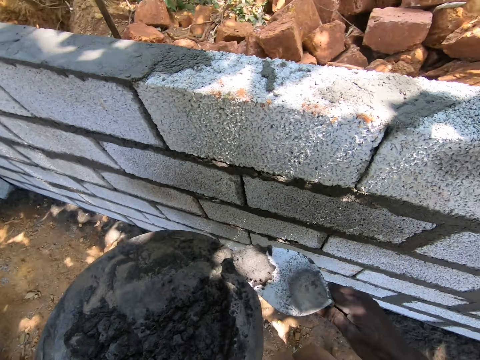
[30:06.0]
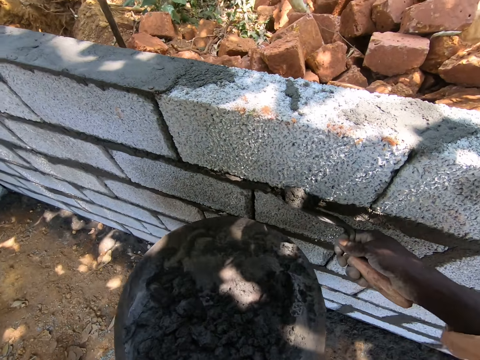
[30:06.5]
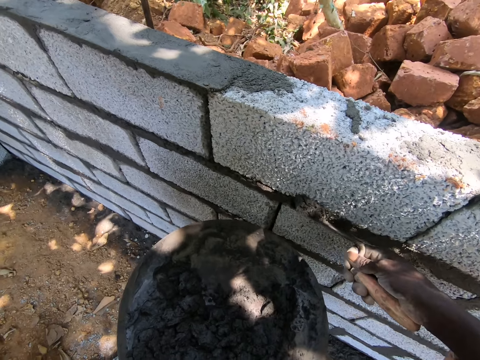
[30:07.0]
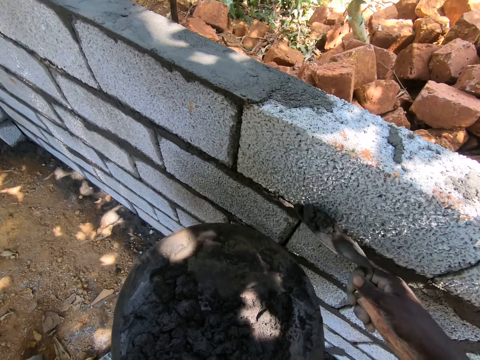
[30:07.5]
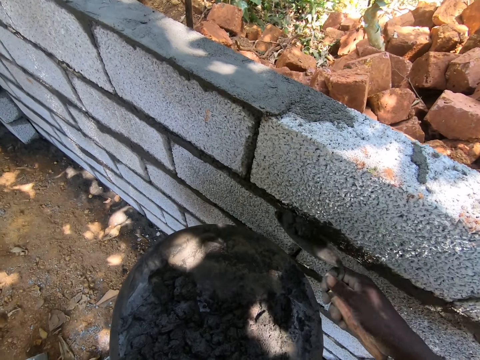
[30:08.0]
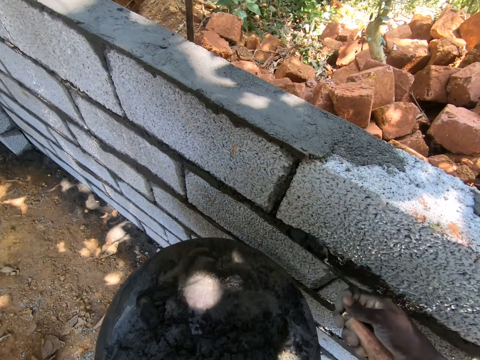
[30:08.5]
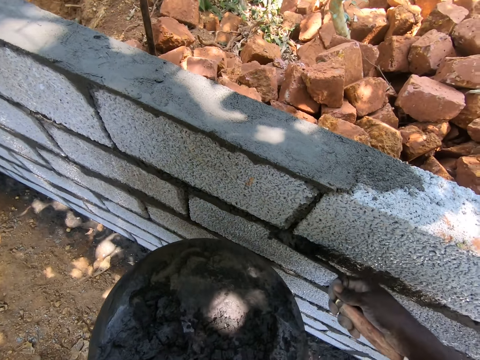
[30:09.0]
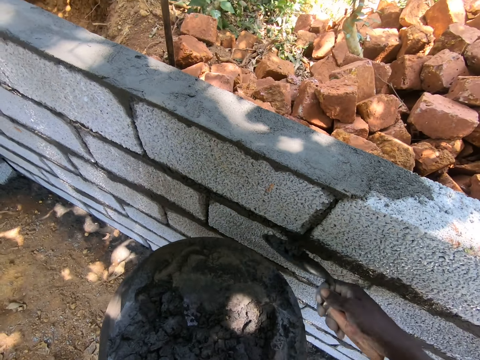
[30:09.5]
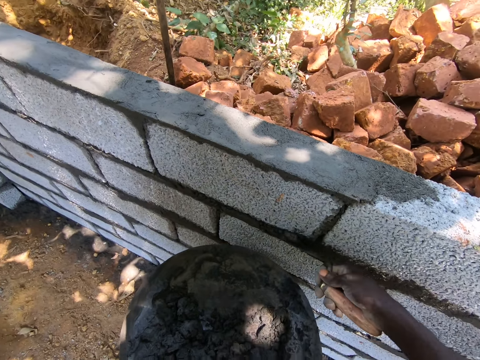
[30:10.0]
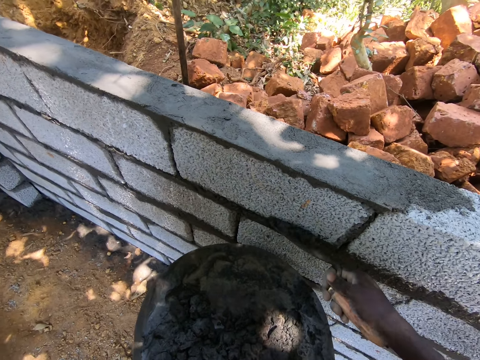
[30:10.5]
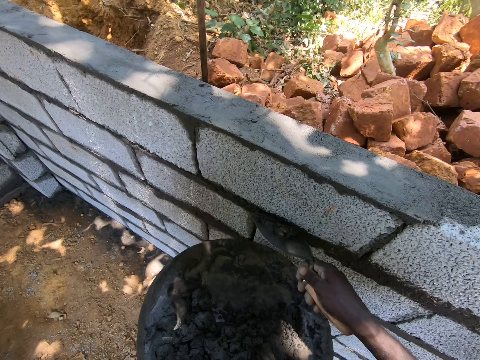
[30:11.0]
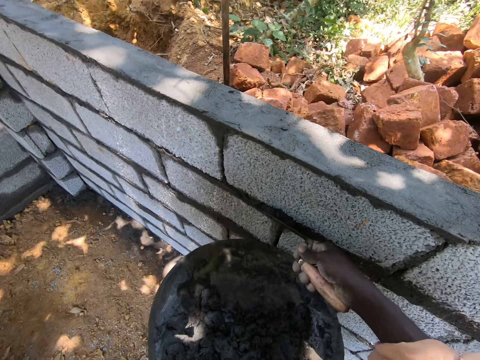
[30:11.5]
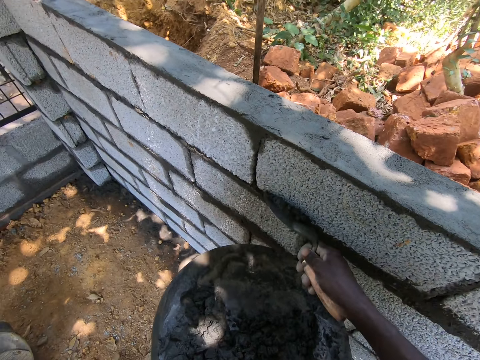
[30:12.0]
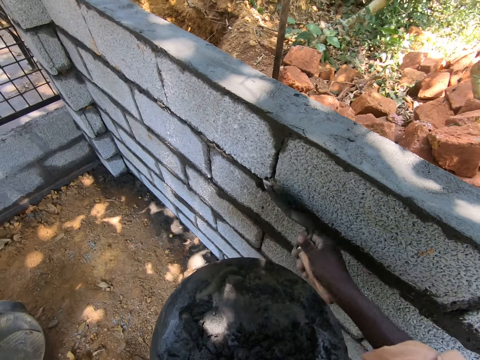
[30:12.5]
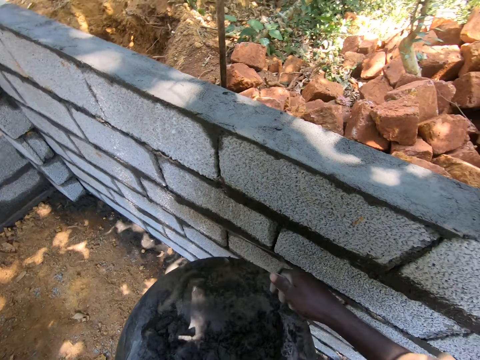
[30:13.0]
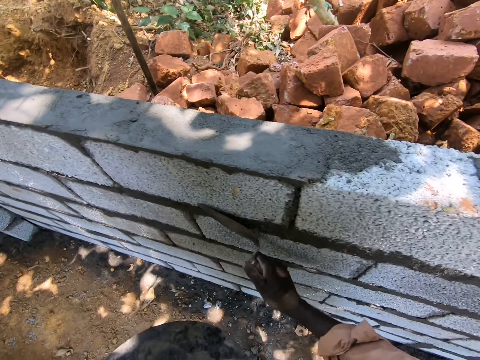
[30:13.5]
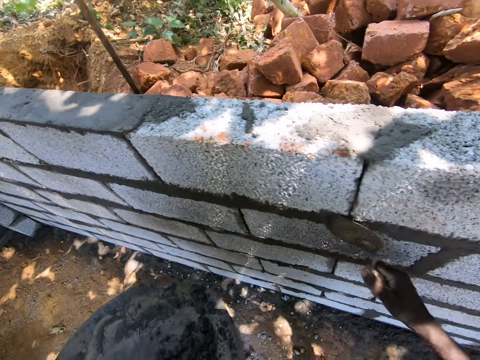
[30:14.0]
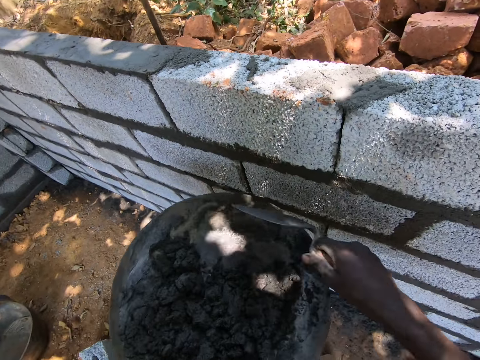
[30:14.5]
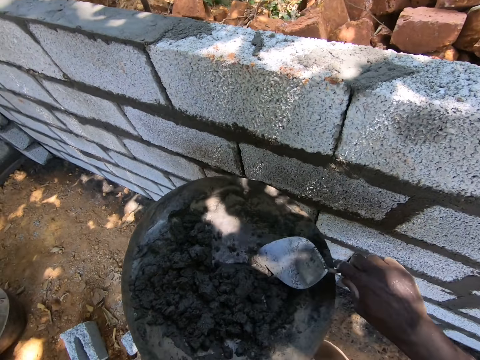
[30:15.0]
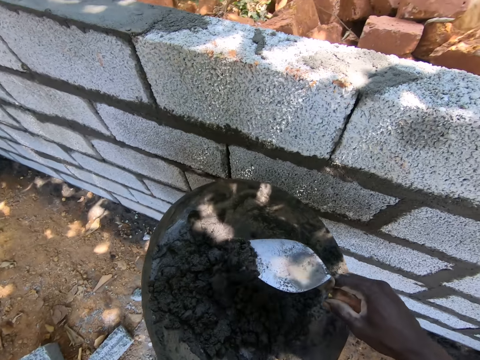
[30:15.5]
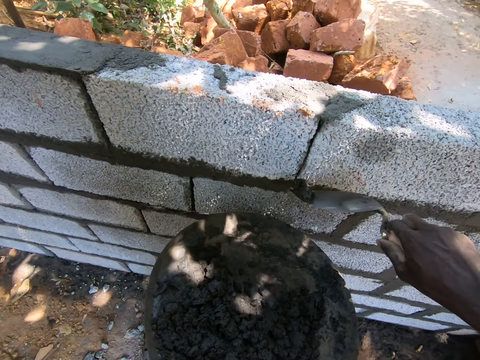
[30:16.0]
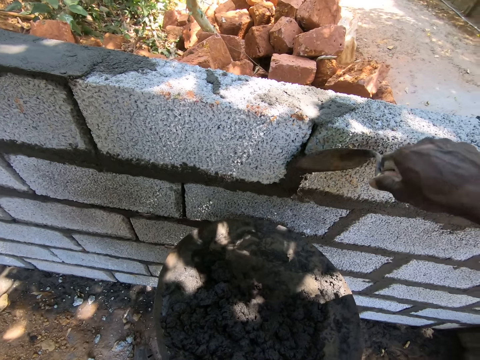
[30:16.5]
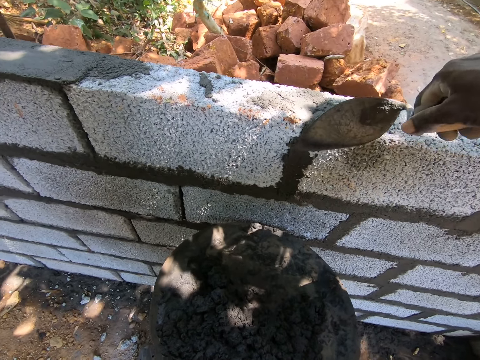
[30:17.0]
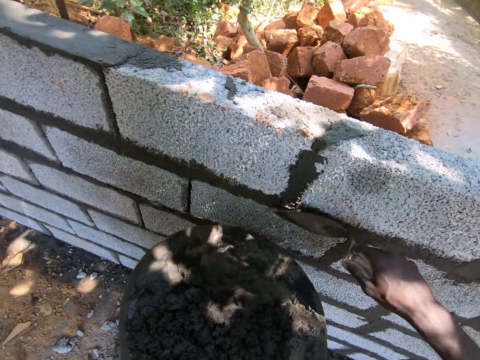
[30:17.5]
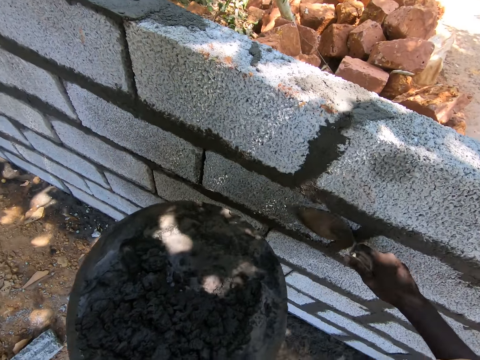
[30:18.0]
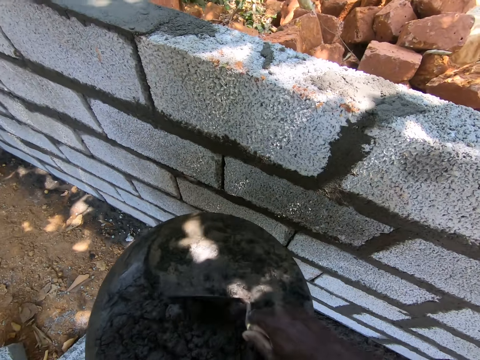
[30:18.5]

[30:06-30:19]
The camera wearer applies cement or cement mixture on the wall and smooths the cement mixture. They scoop the cement with a trowel. They apply the cement on the wall.

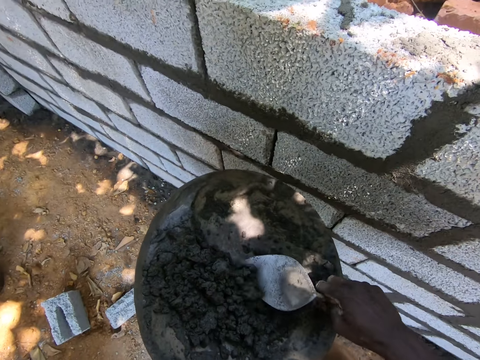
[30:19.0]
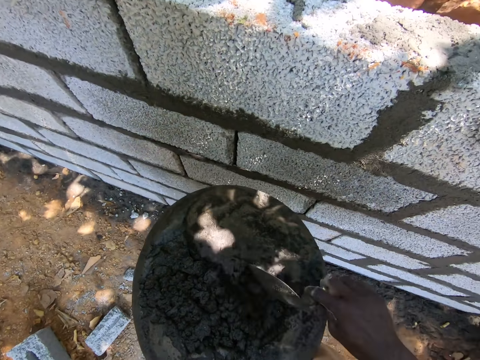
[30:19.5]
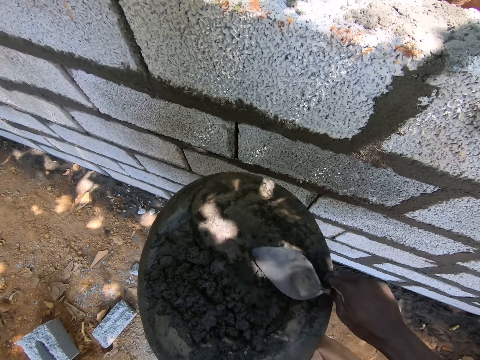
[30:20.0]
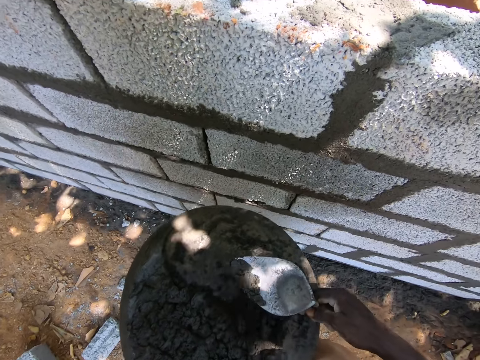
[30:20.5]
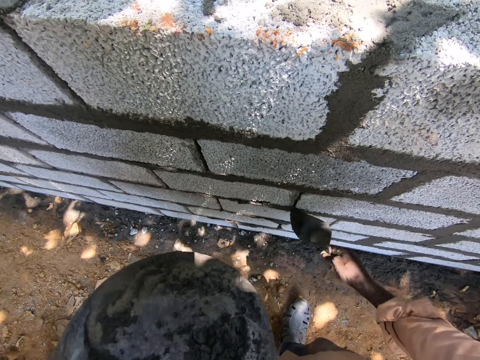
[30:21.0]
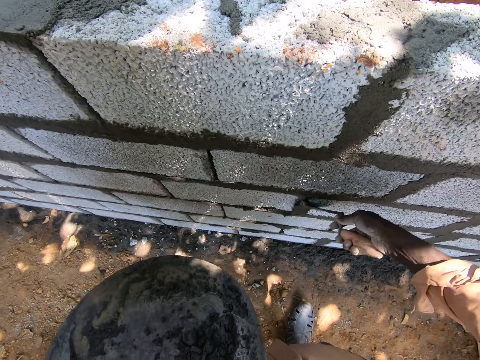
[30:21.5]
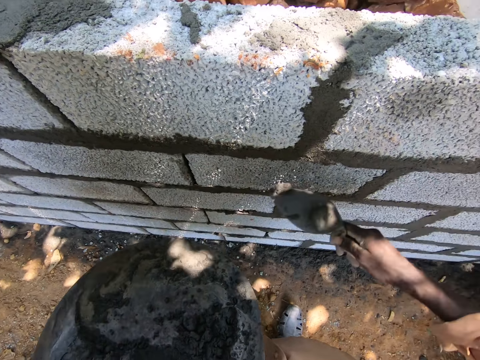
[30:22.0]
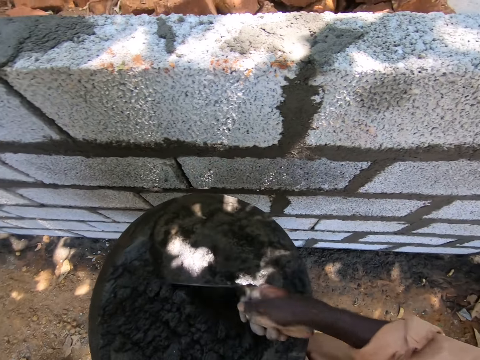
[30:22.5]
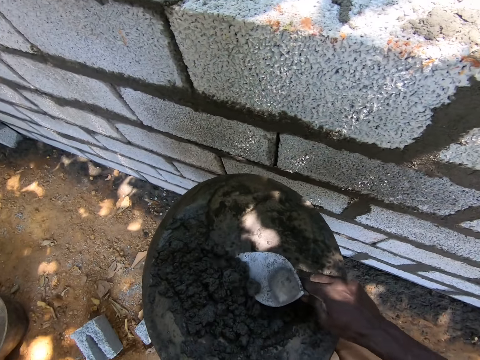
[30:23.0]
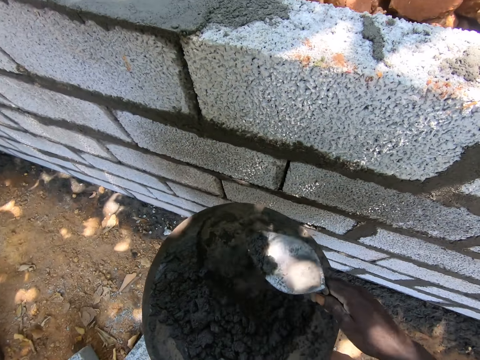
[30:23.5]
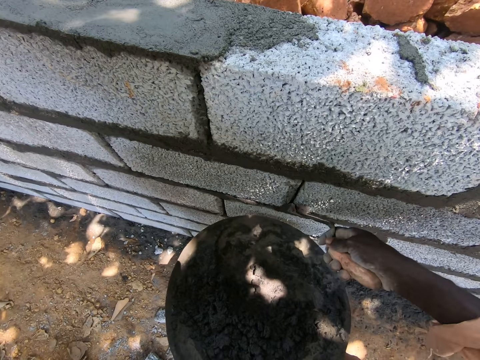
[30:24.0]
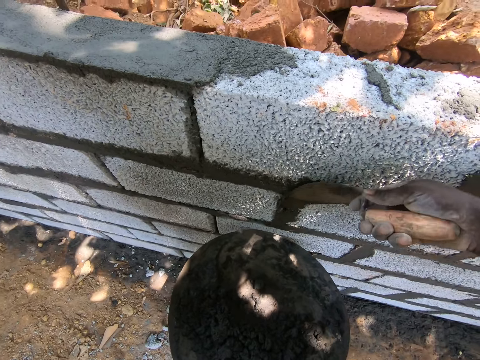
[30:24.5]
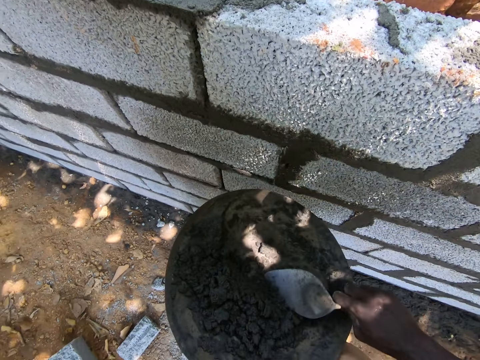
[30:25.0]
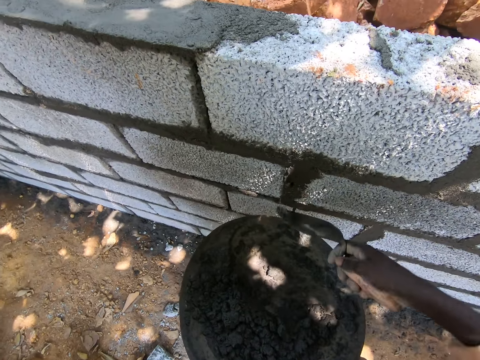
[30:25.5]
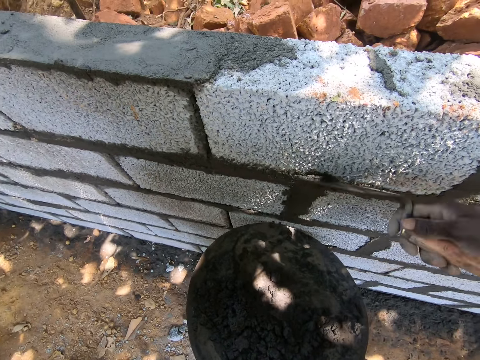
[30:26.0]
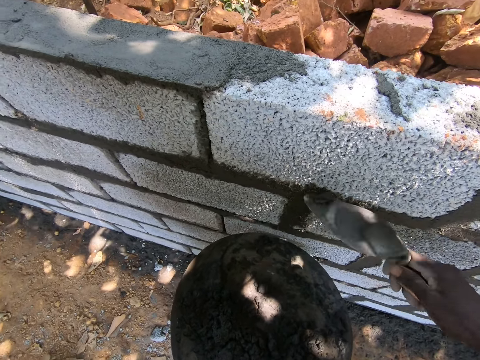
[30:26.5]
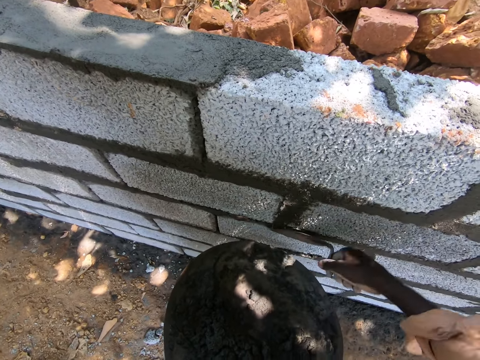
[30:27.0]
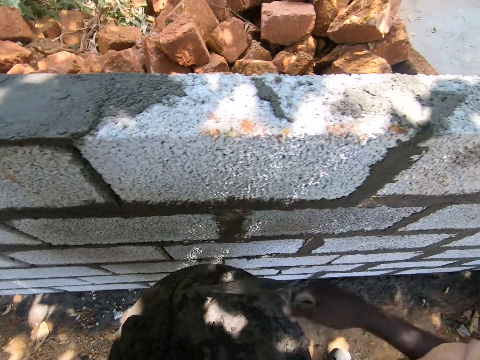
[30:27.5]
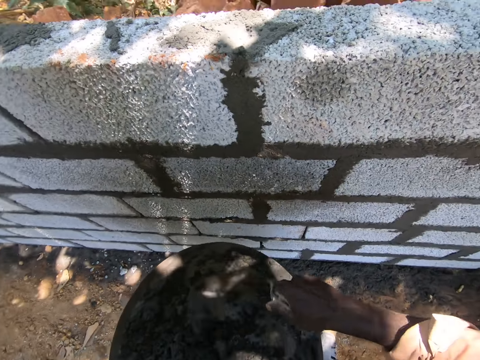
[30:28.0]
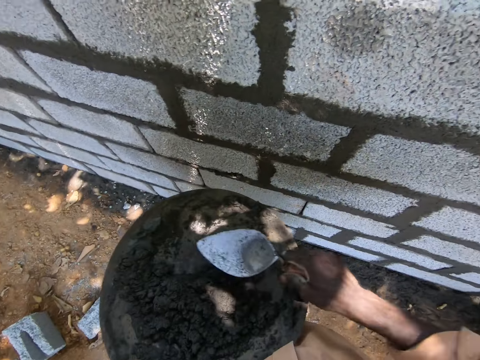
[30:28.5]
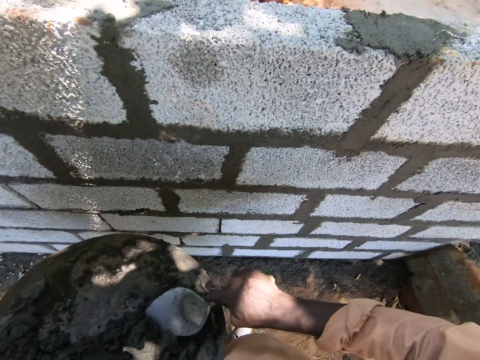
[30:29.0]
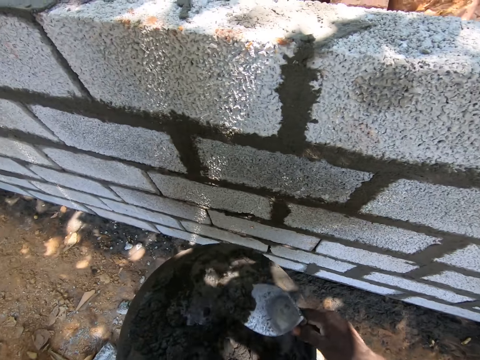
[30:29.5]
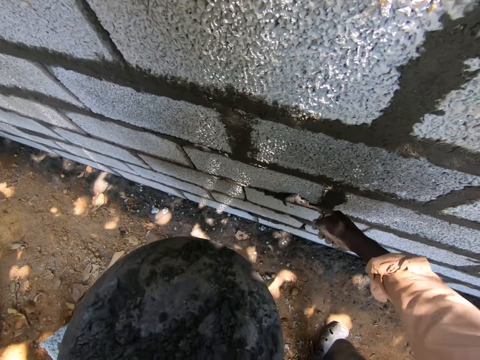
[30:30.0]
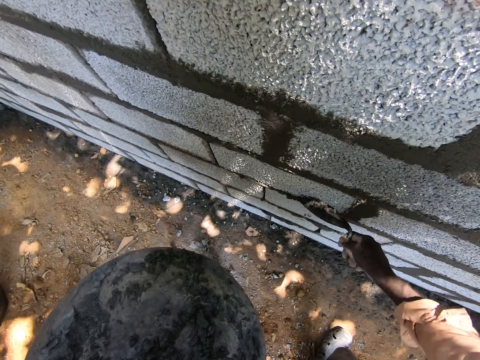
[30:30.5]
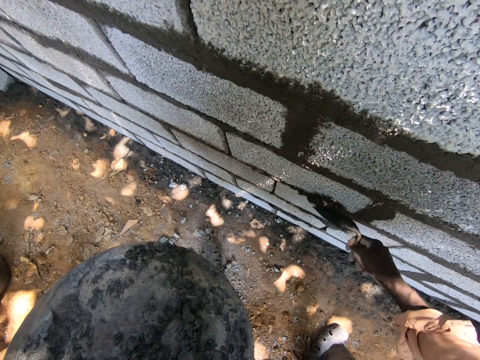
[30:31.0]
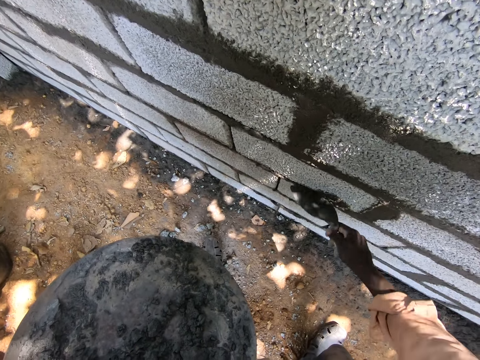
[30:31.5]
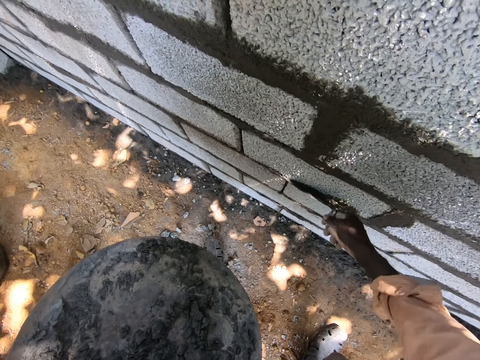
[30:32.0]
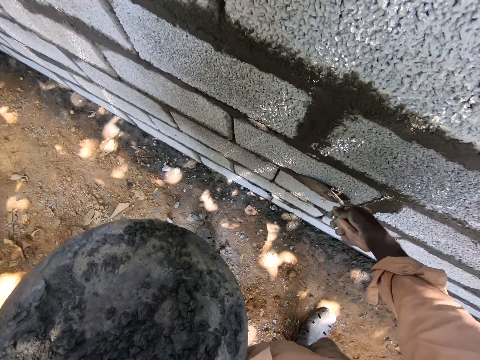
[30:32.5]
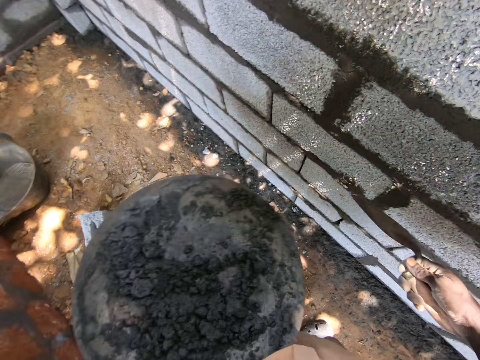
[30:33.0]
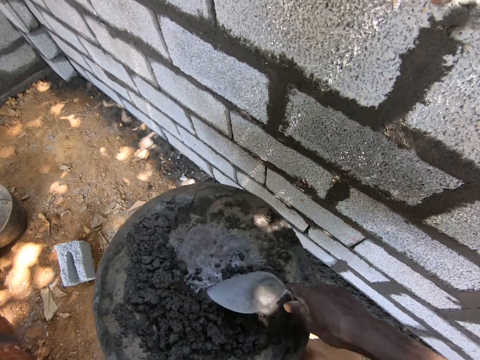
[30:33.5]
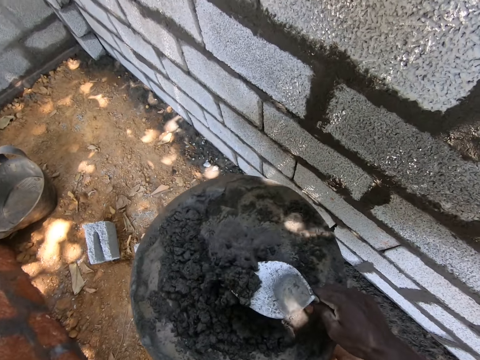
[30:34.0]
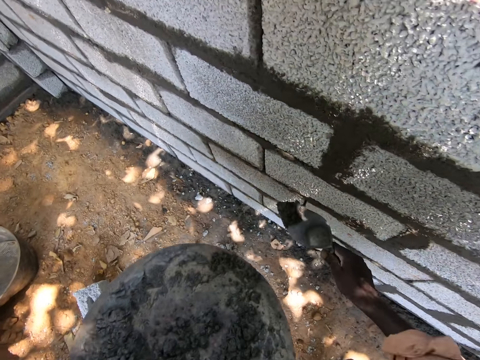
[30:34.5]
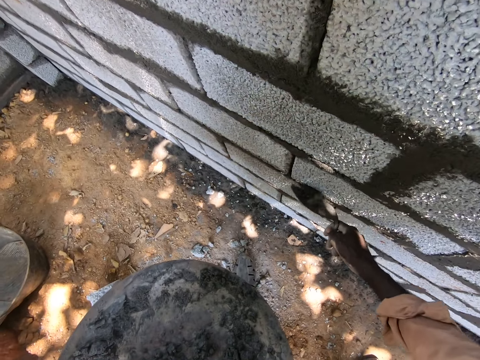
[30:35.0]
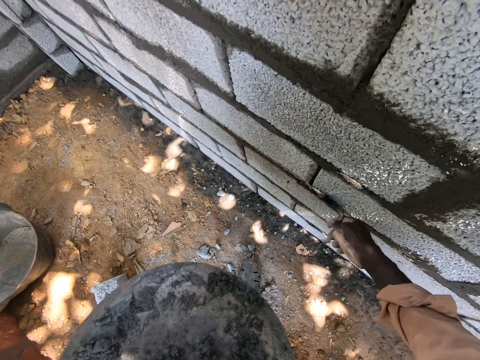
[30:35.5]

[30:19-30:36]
The camera wearer scoops cement or cement mixture with a trowel. They apply the cement on the wall and smooth the cement mixture. They scoop the cement with a trowel. They apply the cement on the wall. They scoop the cement with a trowel. They apply the cement on the wall and smooth the cement mixture. They scoop the cement with a trowel. They apply the cement on the wall and smooth the cement mixture. They scoop the cement with a trowel. They apply the cement on the wall.
